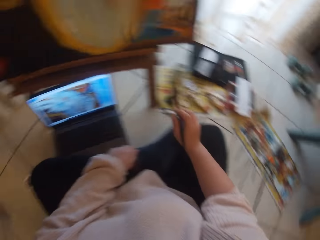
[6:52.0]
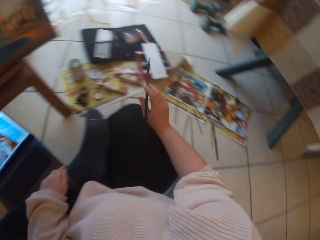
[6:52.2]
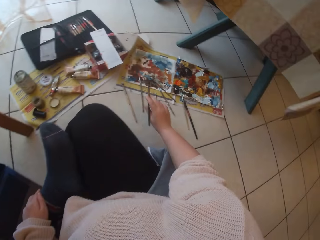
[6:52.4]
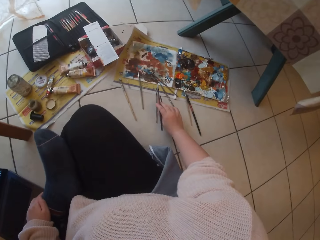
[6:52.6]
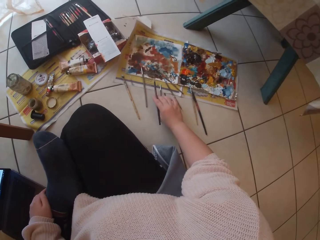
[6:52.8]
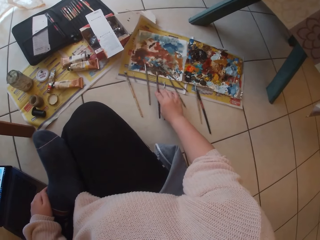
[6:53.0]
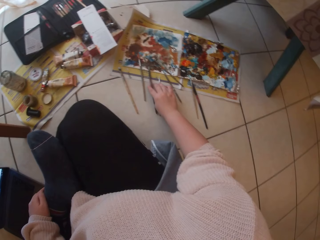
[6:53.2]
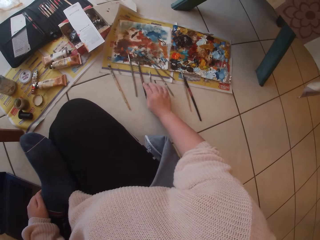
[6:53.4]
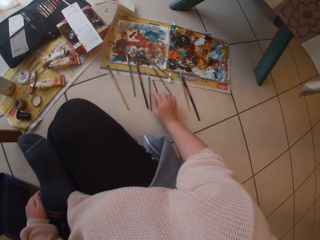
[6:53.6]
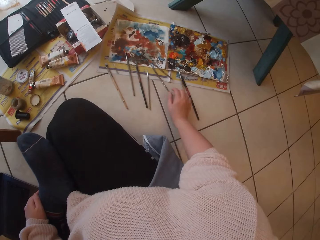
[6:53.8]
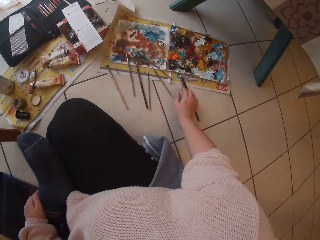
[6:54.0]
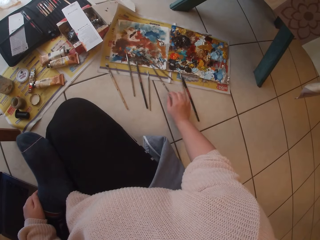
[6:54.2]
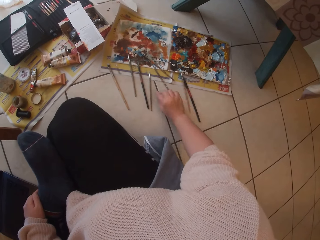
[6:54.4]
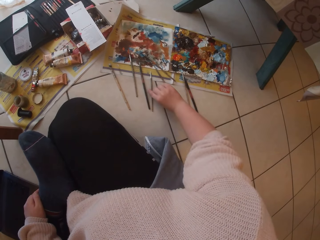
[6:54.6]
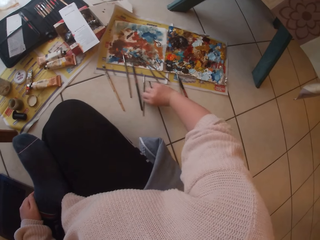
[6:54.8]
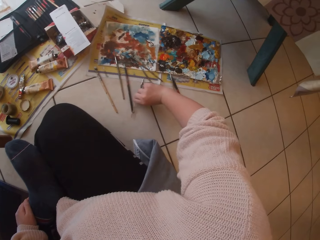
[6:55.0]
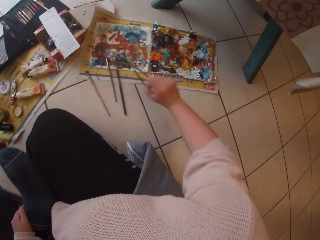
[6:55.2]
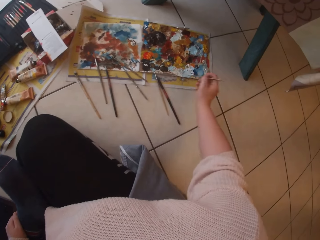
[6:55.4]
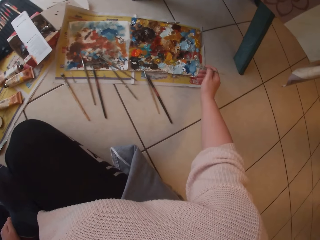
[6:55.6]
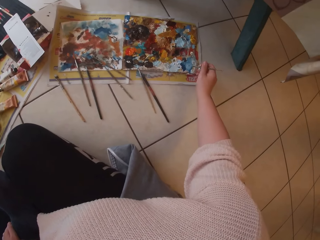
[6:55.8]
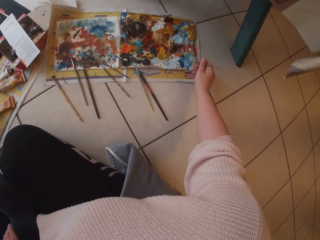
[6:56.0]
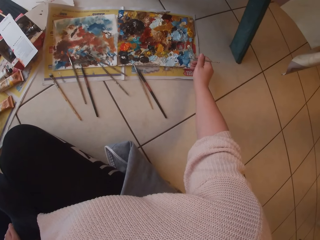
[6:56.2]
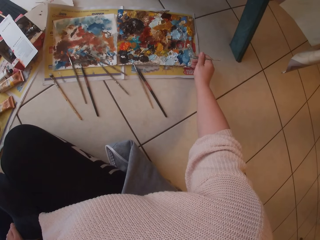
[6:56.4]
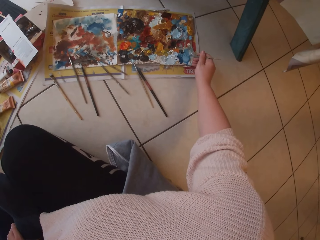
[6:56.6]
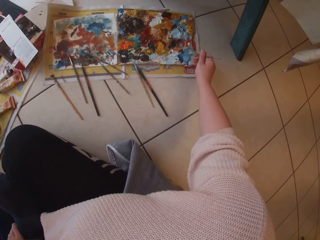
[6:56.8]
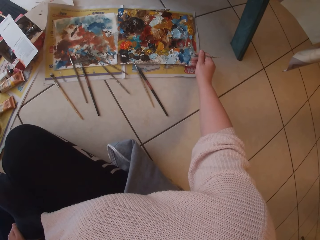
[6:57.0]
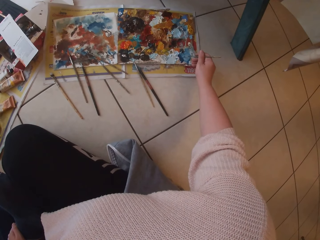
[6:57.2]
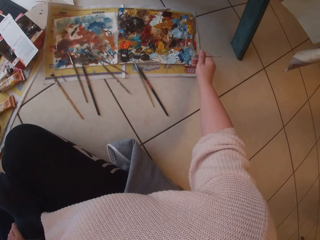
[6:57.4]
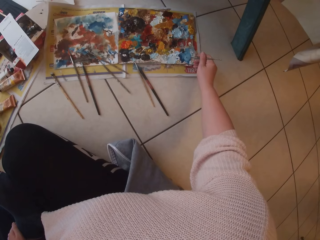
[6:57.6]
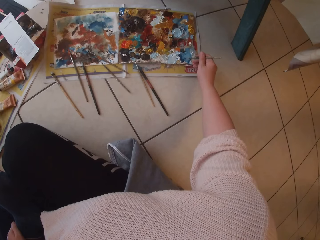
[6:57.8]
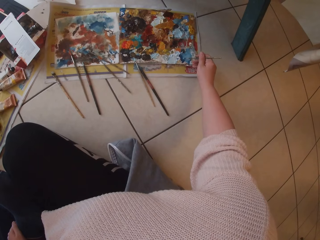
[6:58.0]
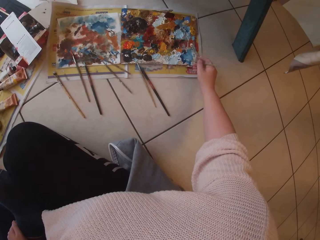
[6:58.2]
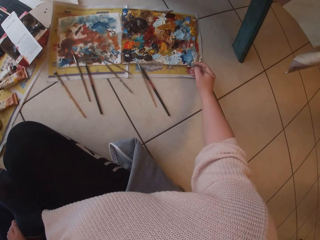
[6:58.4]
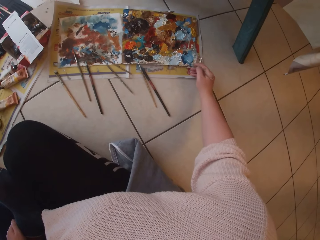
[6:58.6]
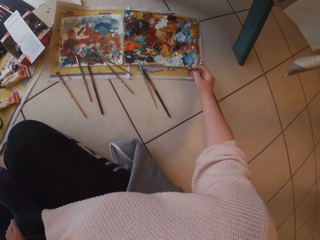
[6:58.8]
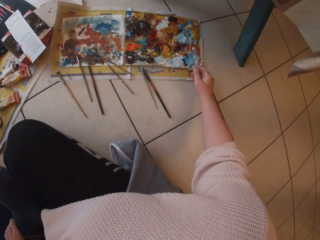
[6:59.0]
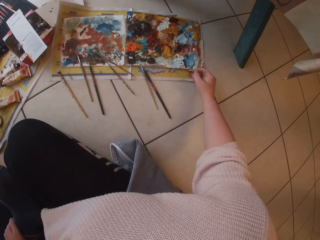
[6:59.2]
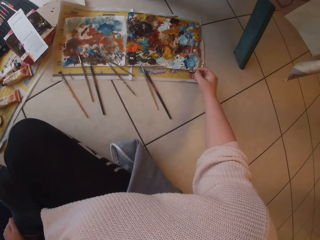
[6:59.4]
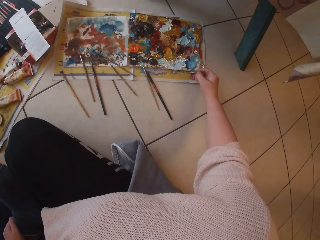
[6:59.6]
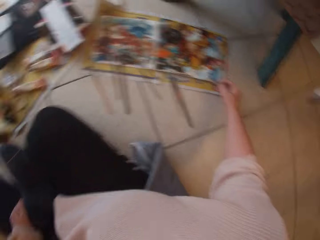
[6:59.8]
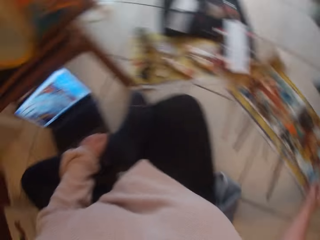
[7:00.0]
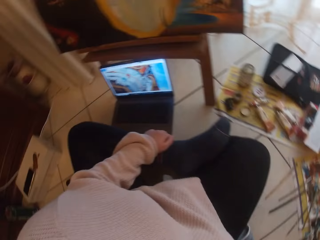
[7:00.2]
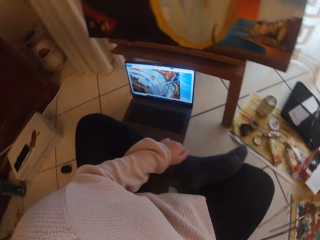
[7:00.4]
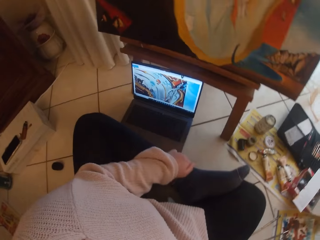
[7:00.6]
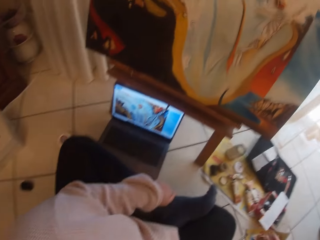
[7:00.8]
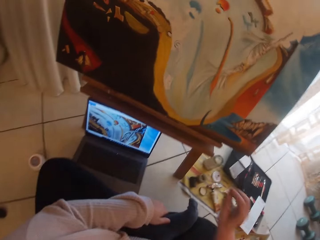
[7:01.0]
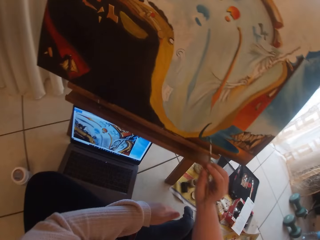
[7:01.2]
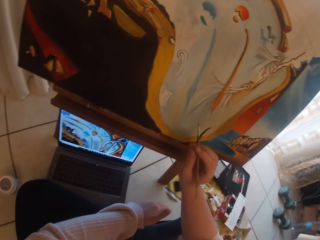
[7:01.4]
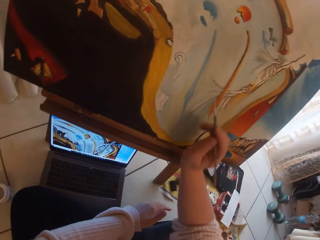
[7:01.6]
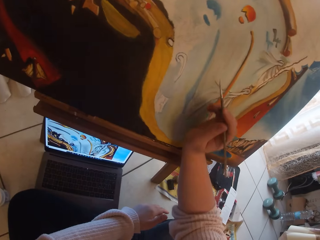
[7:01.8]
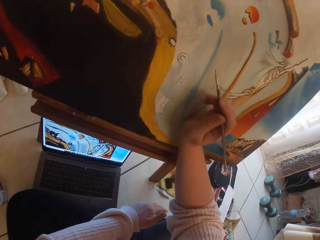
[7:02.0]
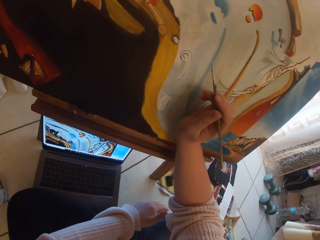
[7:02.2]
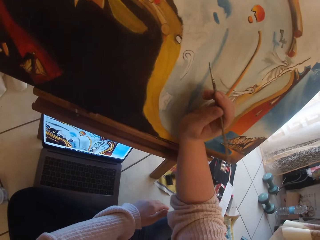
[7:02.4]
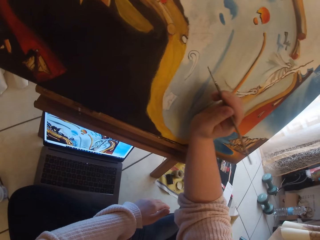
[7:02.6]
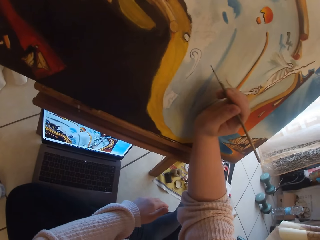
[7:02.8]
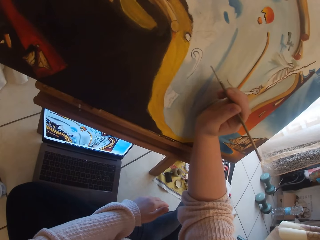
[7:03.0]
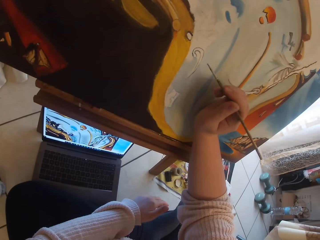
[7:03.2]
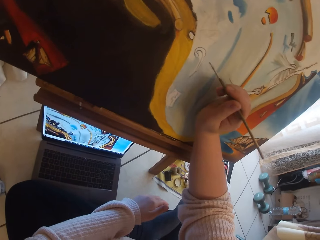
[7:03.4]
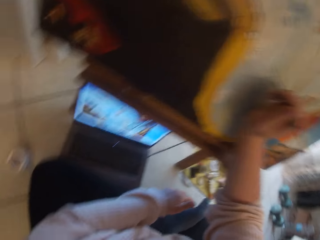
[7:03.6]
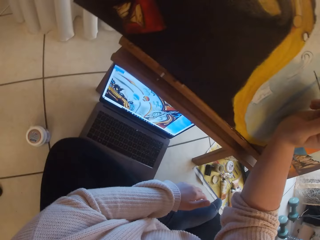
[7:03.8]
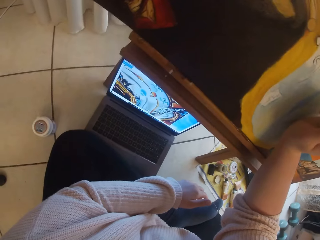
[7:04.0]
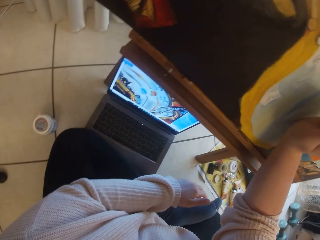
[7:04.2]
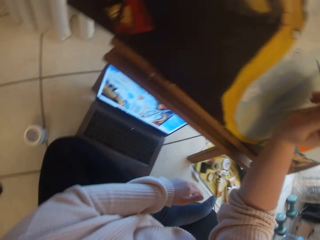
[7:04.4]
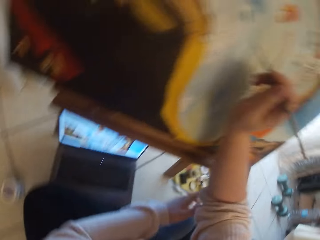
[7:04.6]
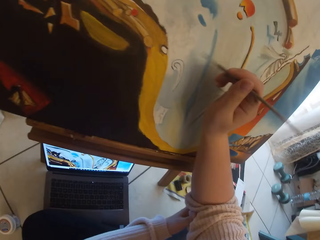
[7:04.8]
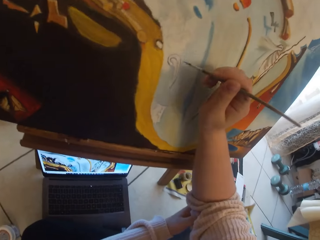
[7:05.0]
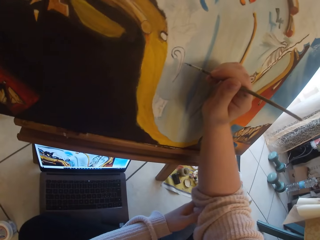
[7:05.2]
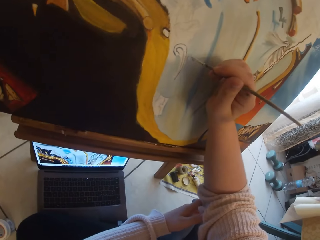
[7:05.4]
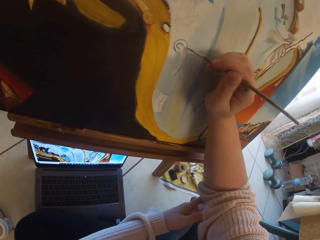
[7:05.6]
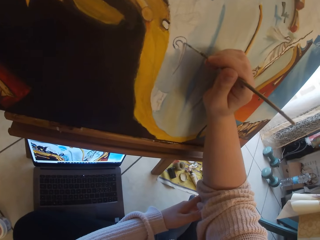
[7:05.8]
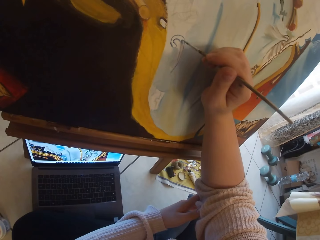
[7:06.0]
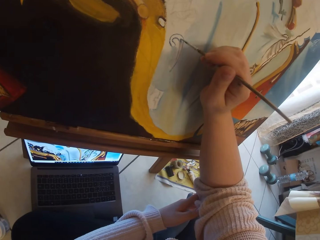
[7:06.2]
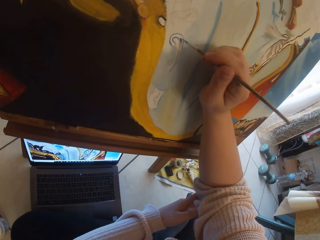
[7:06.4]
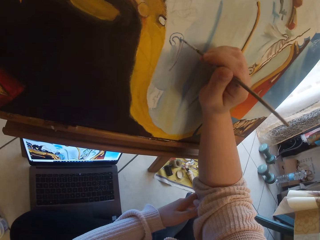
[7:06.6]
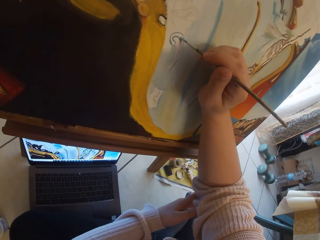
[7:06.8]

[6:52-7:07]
The camera wearer drops the paintbrush in her right hand on the ground. She picks up a paintbrush from the ground with her right hand. She scoops paint from a palette on the ground with the paintbrush in her right hand. She paints the image from the laptop on the ground on canvas with the paintbrush in her right hand. She holds her right hand with her left hand.

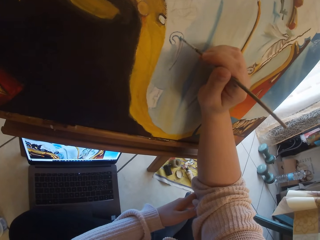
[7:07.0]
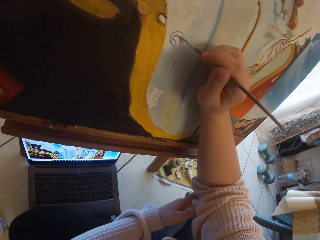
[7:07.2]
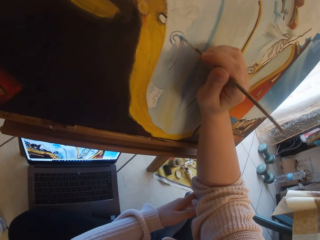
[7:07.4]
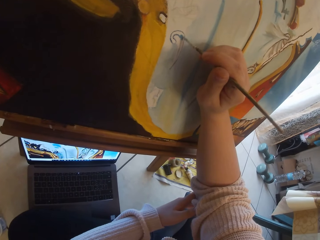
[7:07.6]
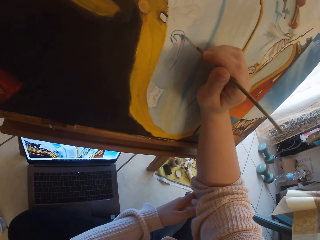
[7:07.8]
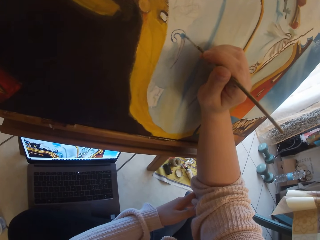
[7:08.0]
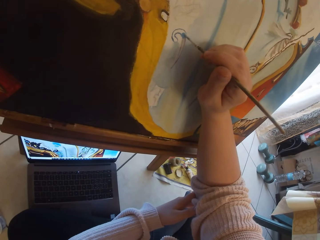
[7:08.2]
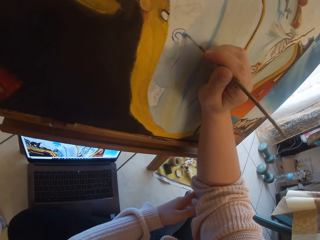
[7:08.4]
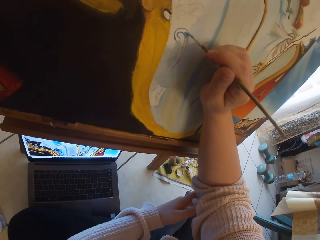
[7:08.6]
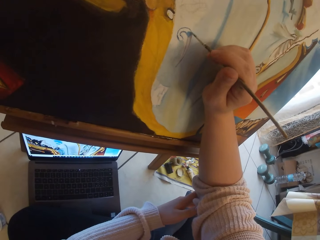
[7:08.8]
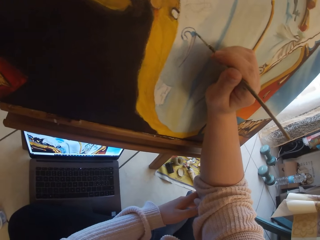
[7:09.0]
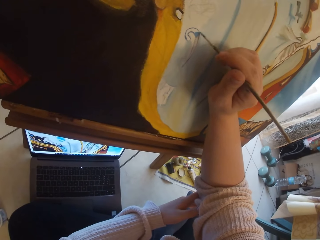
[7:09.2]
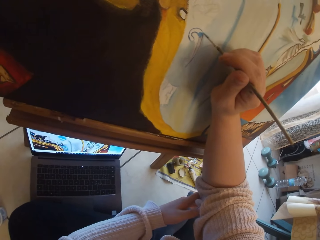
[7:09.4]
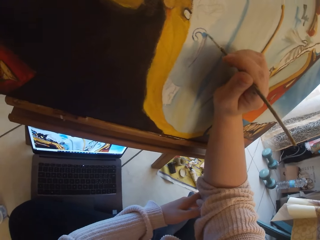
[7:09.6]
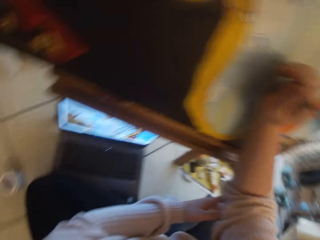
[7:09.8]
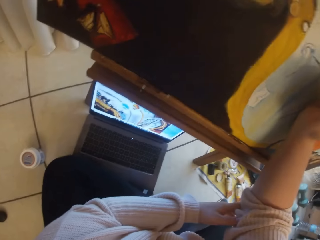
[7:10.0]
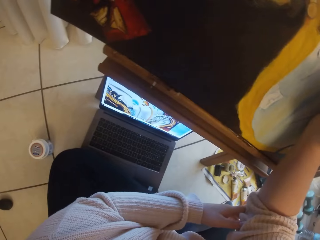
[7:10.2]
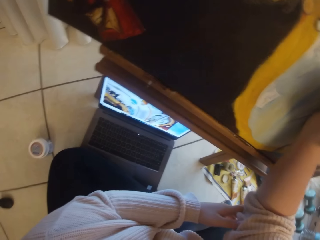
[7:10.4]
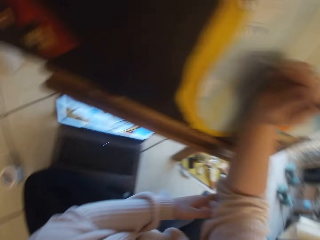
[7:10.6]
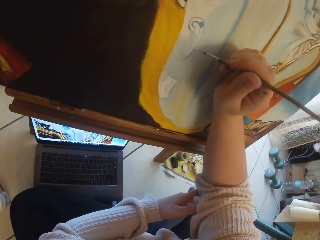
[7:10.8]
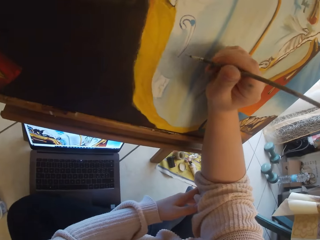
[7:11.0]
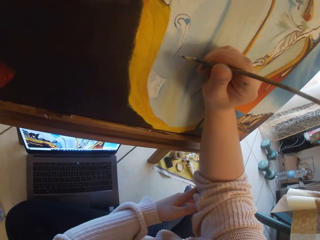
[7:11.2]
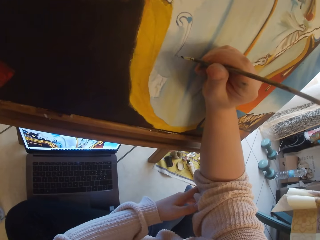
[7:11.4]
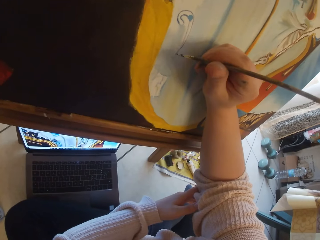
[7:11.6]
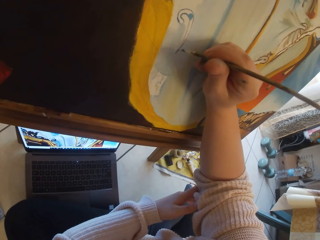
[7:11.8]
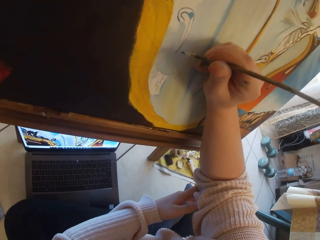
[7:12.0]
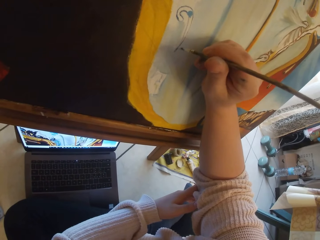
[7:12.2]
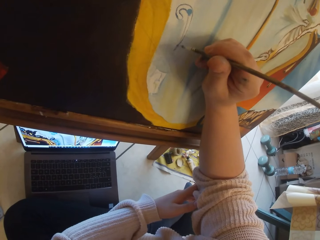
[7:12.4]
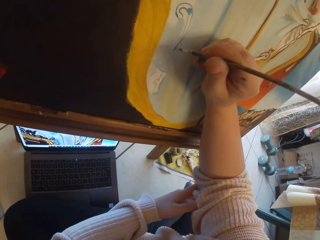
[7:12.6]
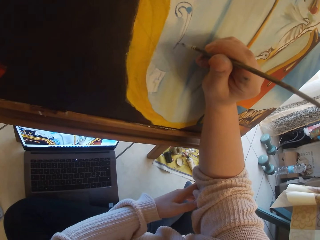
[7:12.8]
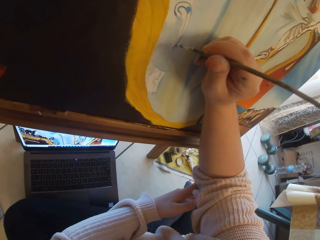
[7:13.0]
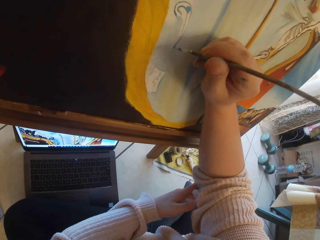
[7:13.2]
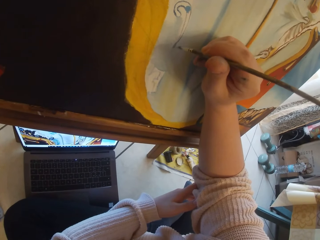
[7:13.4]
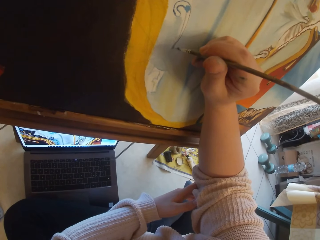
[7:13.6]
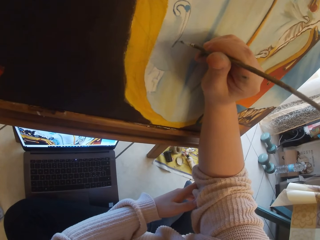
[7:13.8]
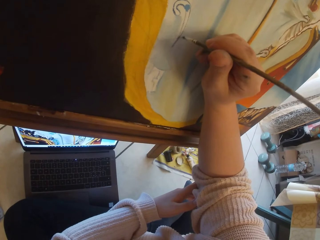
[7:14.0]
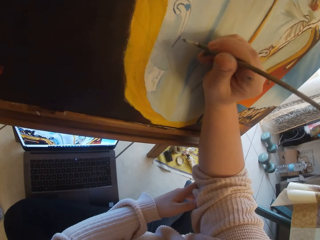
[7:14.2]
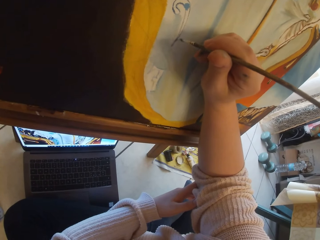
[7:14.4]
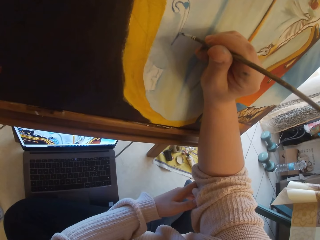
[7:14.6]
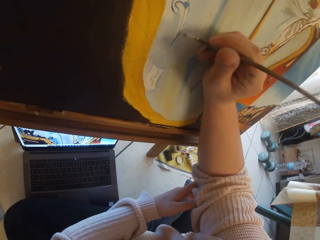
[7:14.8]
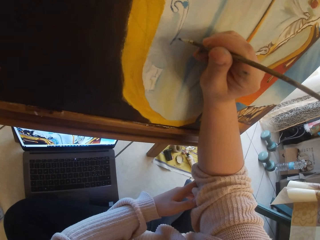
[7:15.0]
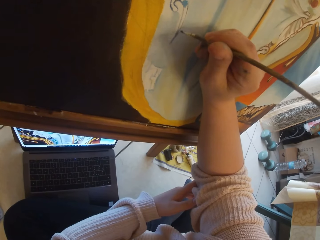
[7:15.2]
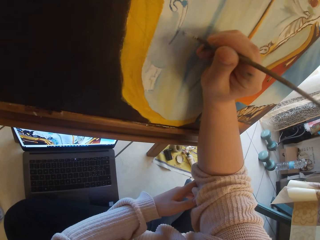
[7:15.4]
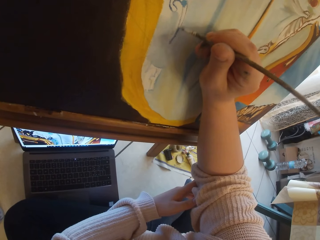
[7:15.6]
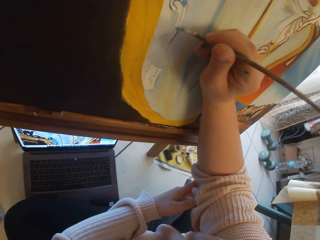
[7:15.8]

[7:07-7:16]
The camera wearer looks aside. They paint a painting.
